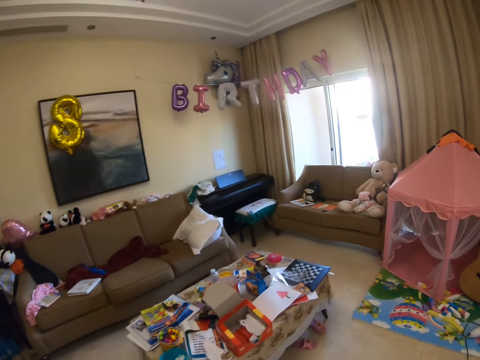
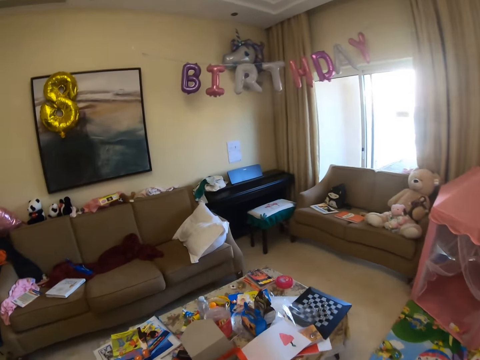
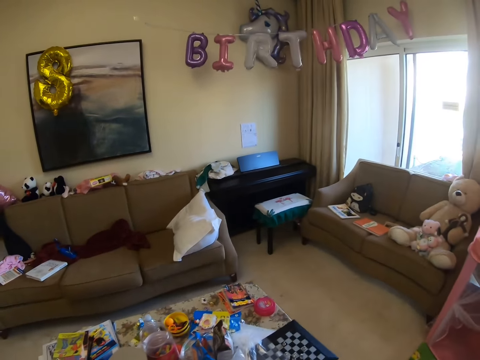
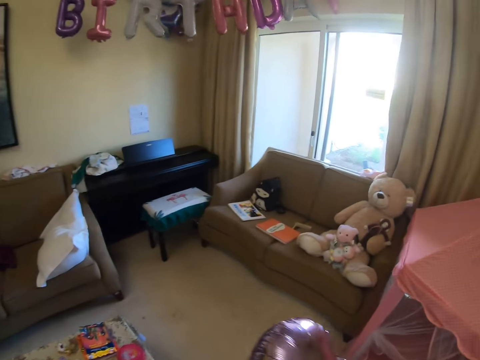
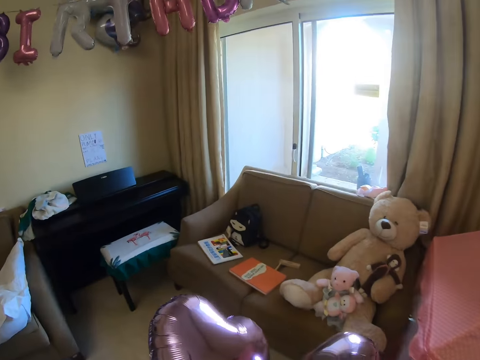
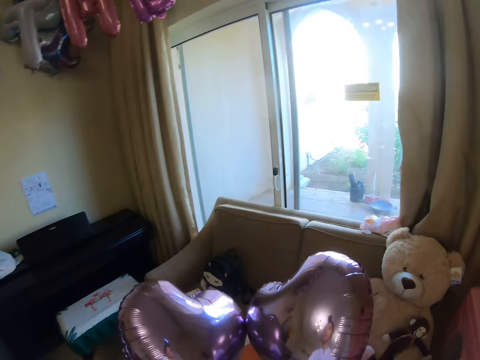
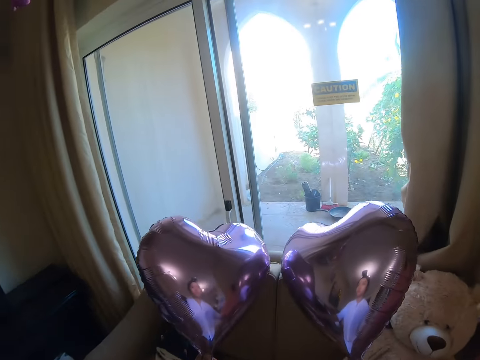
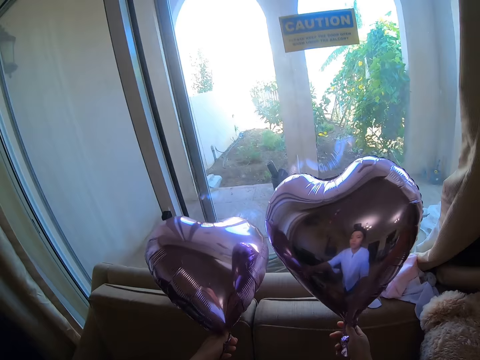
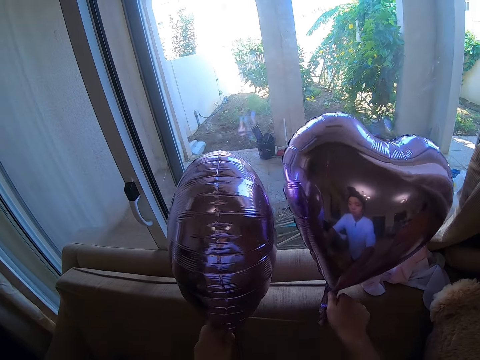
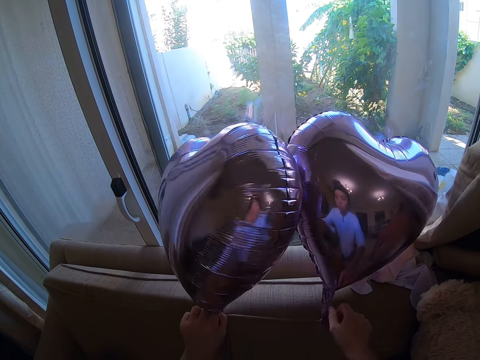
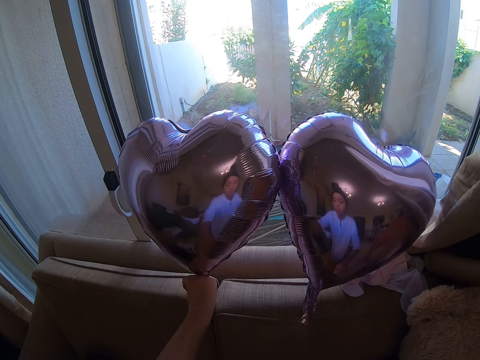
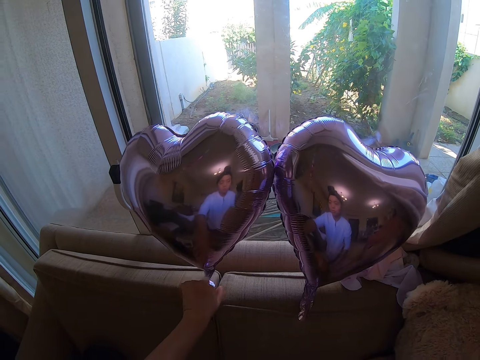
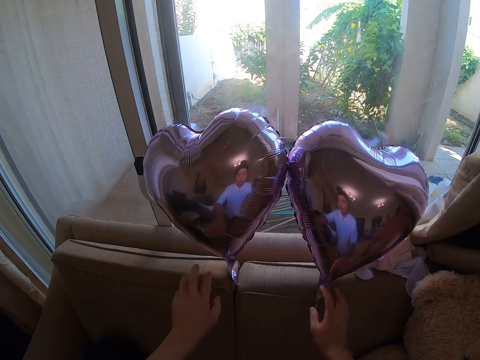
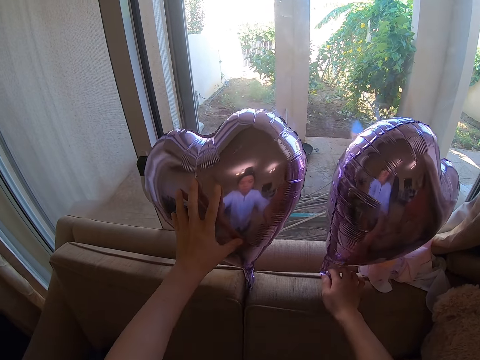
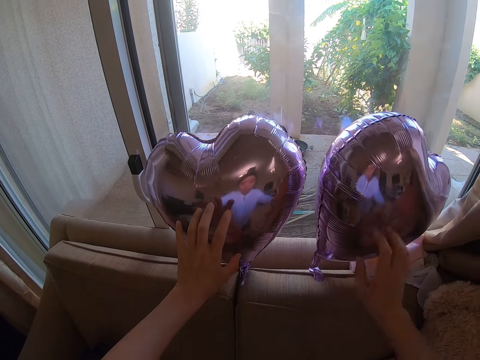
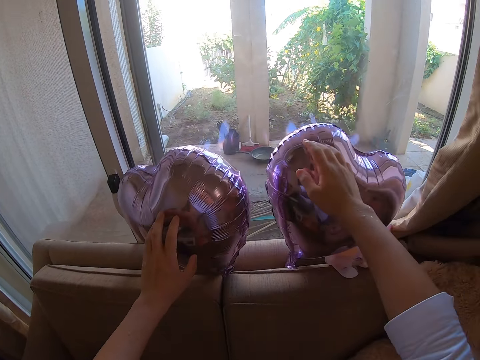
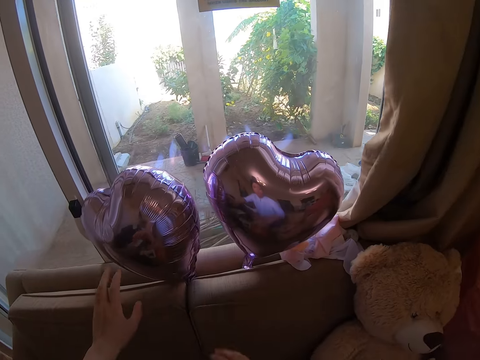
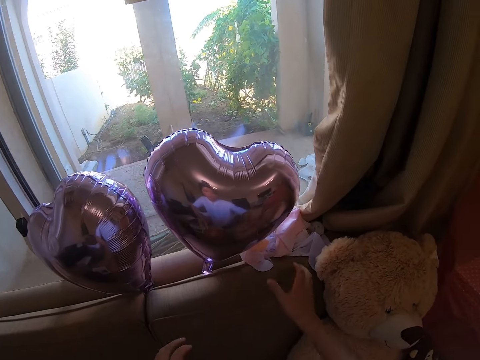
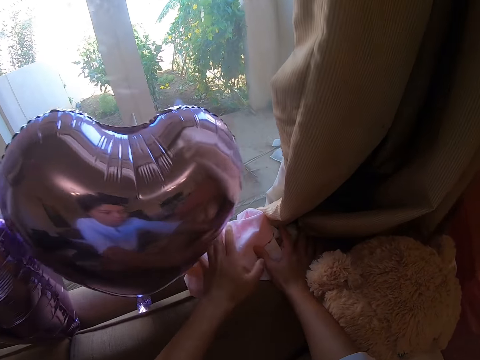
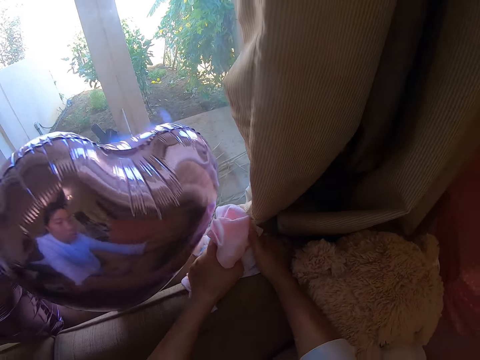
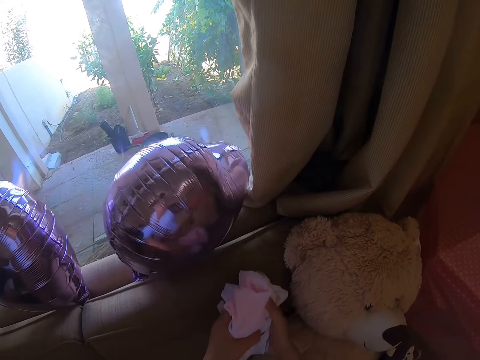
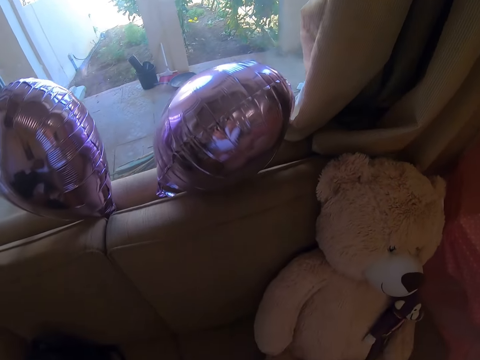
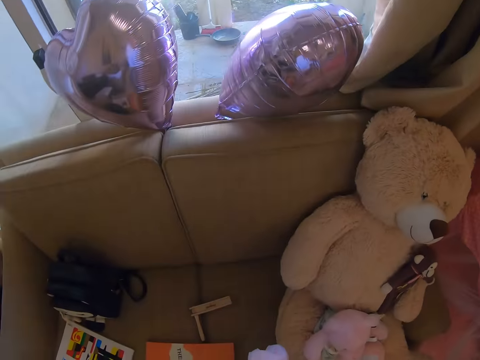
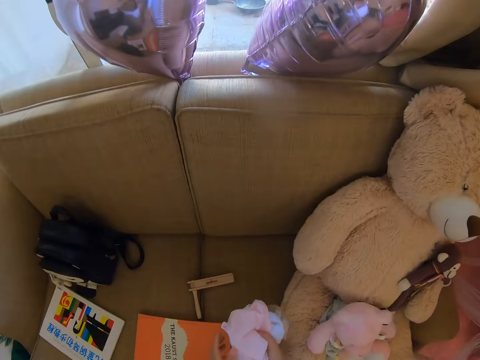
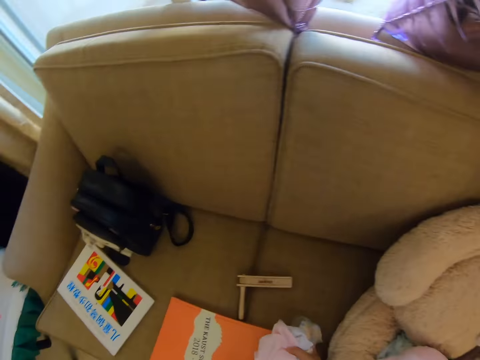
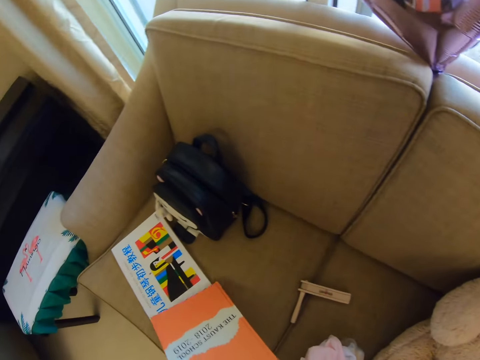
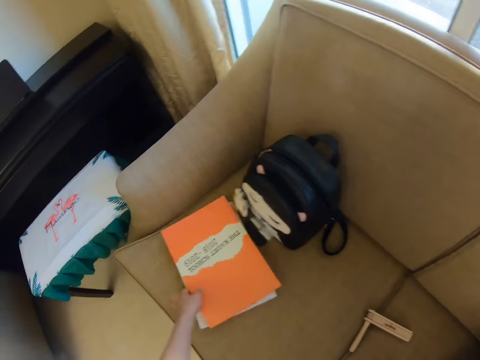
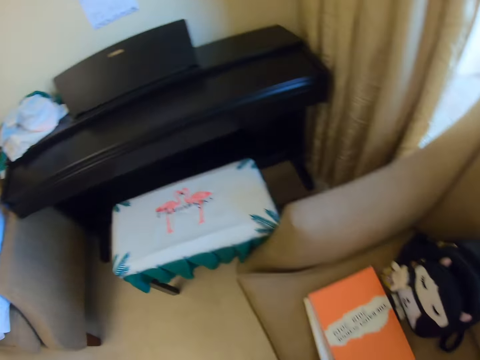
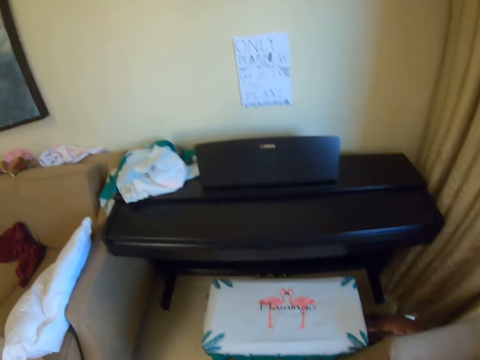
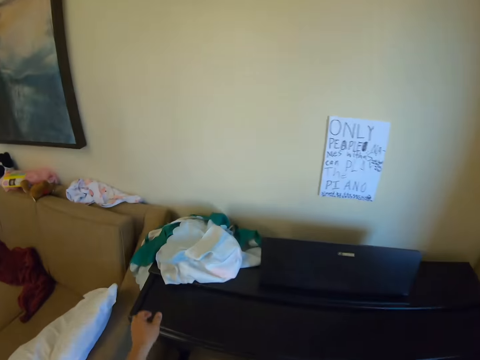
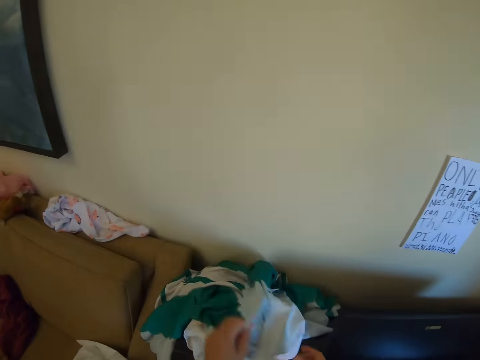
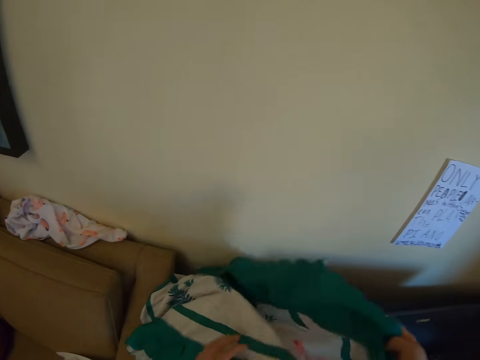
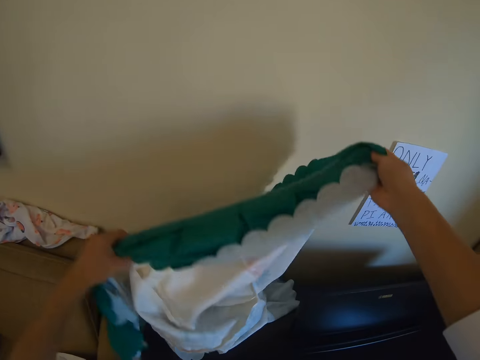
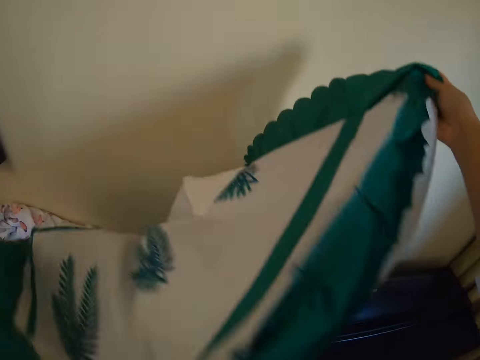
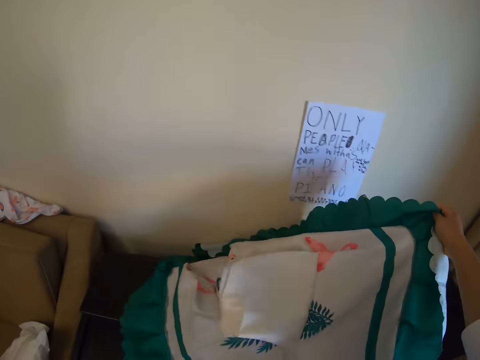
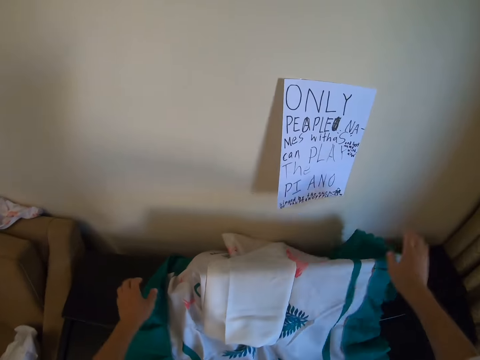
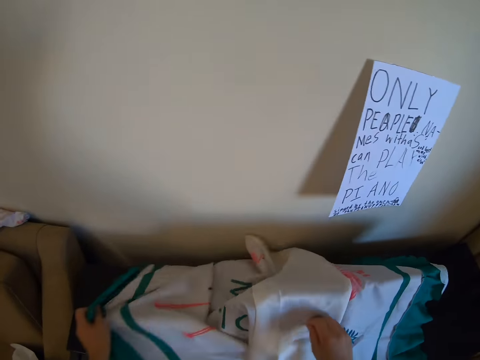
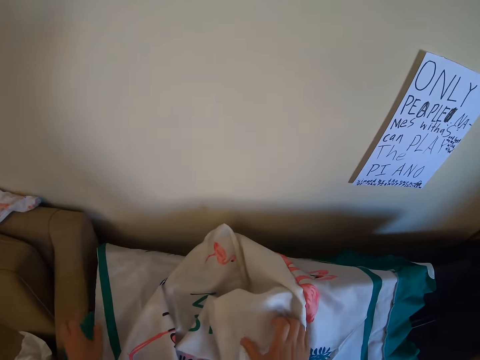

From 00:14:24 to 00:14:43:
The camera wearer puts the decorative heart flowers next to the window on top of the sofa. They pick up the clothes from the top of the sofa. They move the book on the sofa. They walk around the house. They cover the table with a cover cloth.

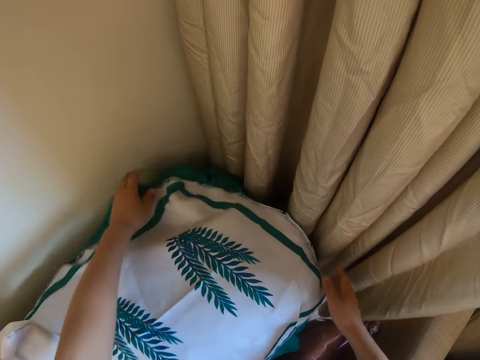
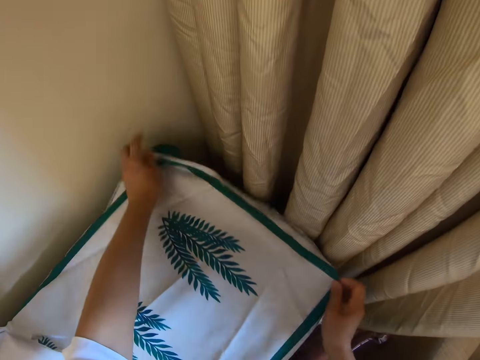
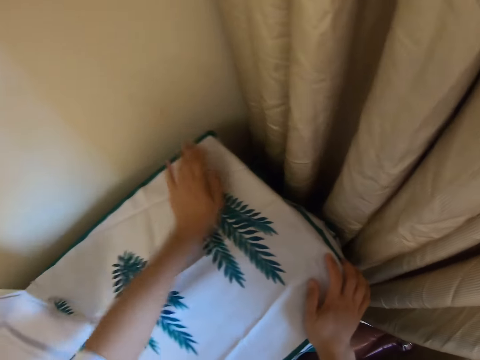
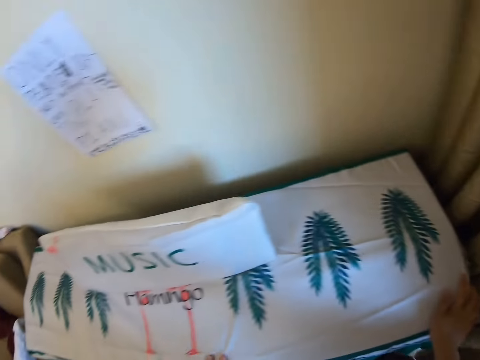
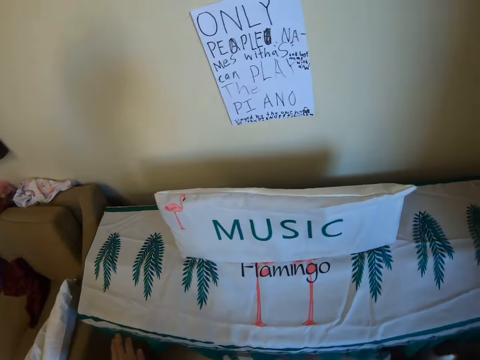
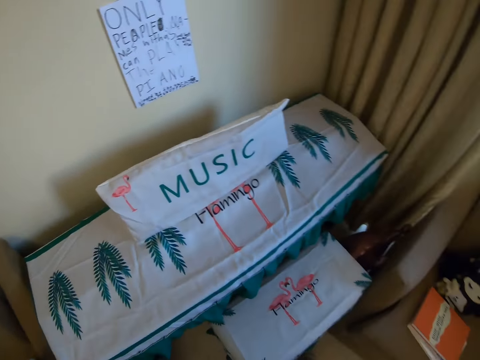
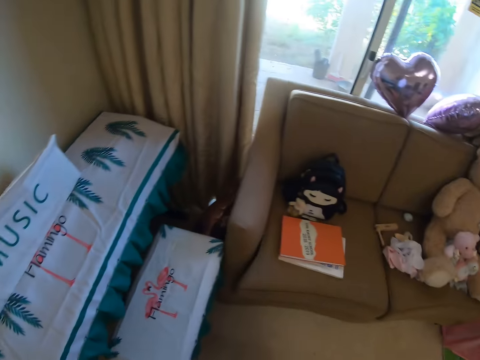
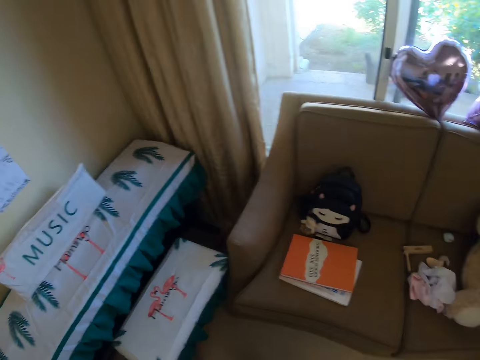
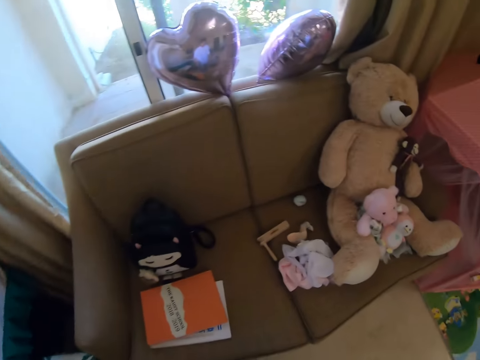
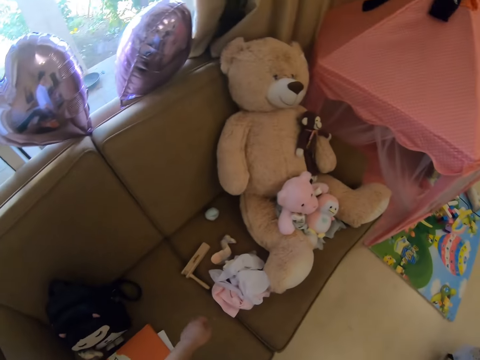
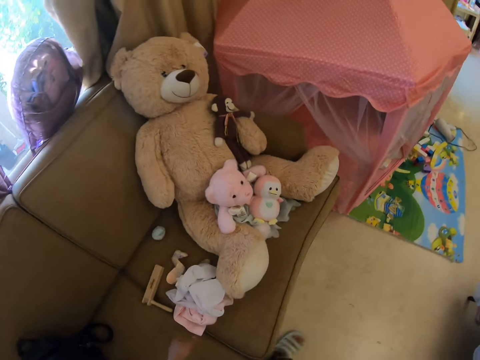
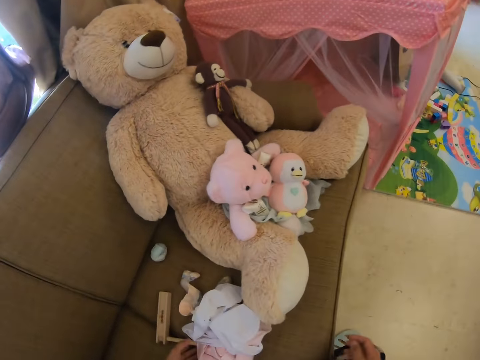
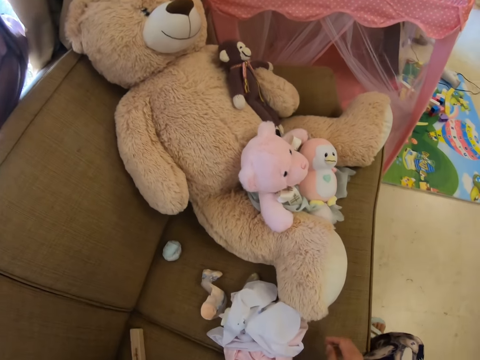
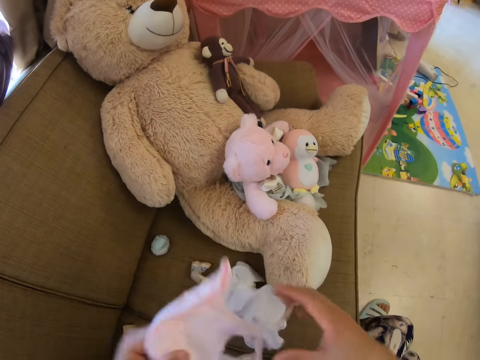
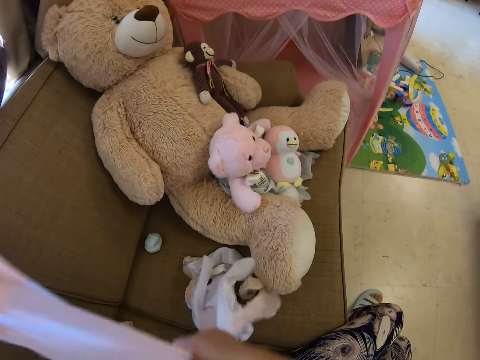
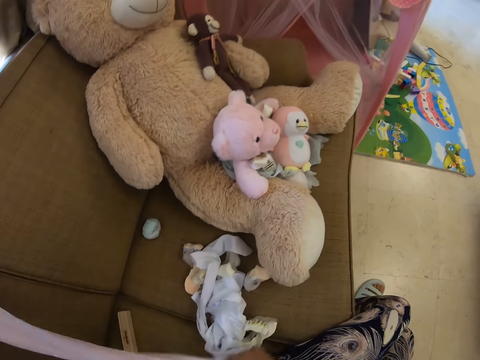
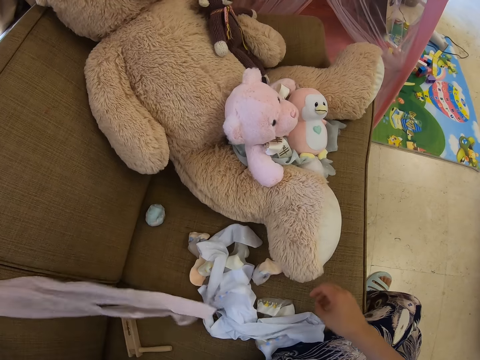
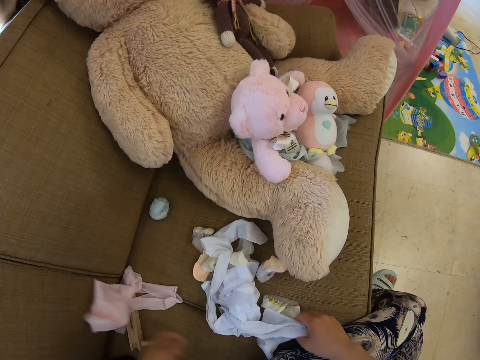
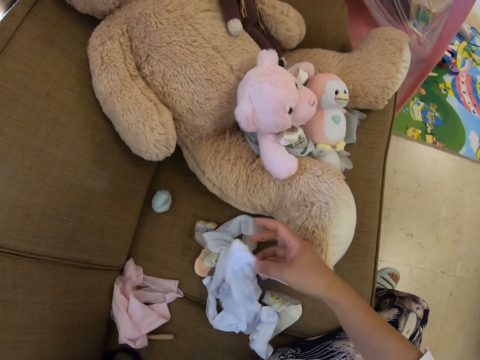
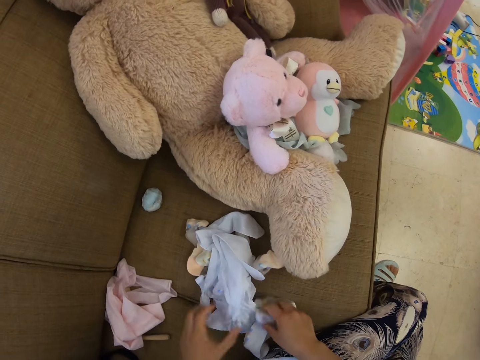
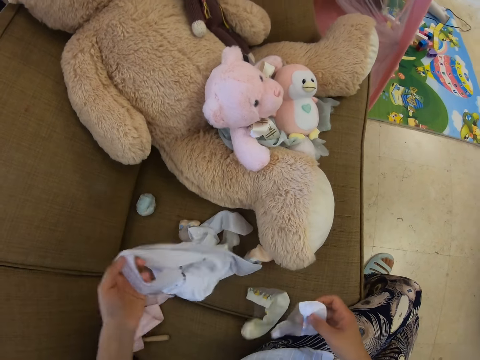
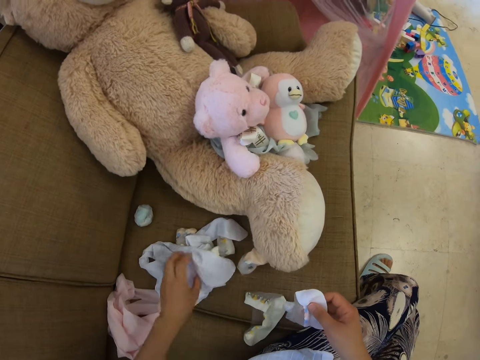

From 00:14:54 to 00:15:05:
The camera wearer looks around the house. They walk around the house. They move the clothes on the sofa. They are folding socks.
